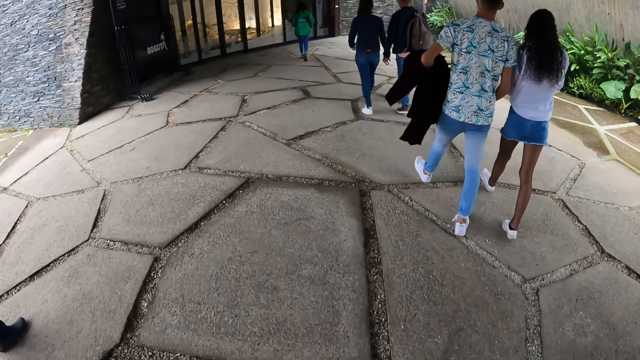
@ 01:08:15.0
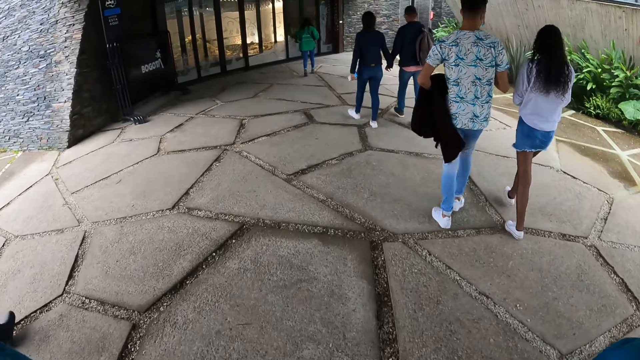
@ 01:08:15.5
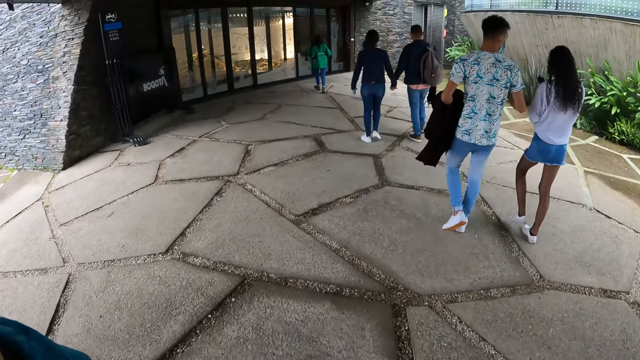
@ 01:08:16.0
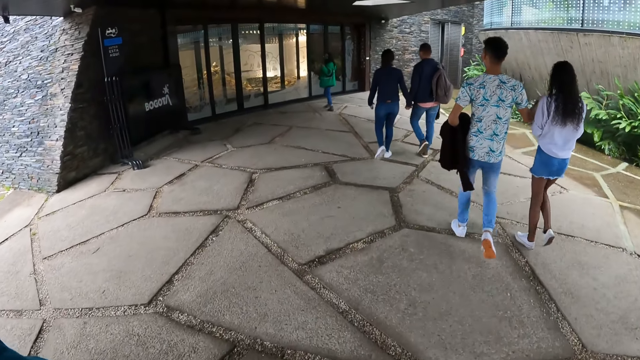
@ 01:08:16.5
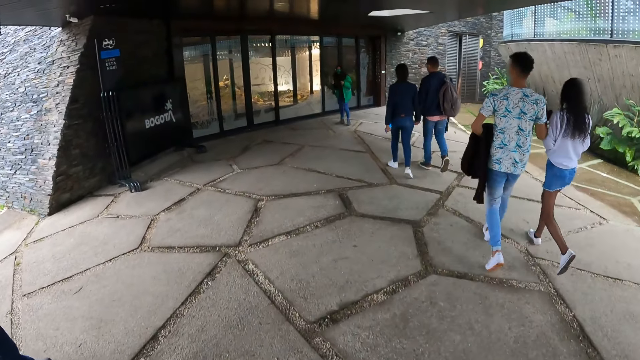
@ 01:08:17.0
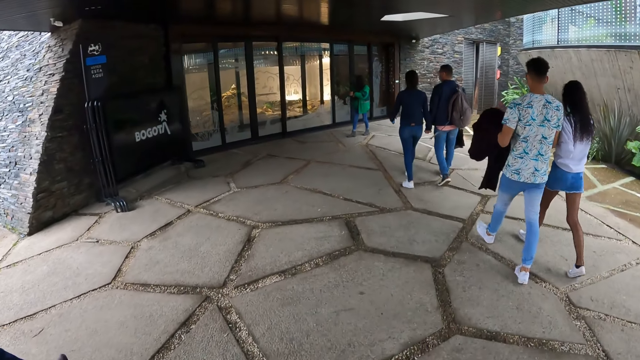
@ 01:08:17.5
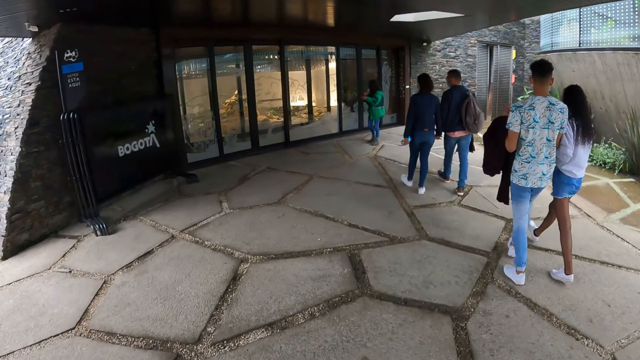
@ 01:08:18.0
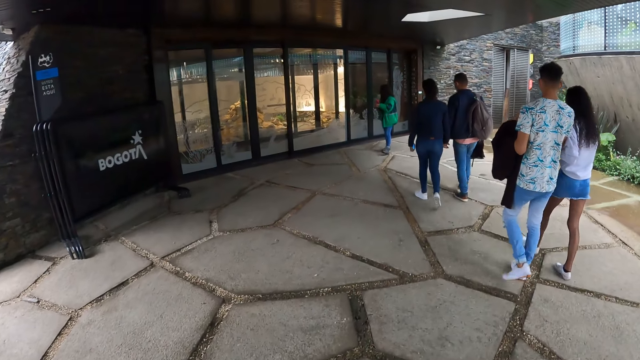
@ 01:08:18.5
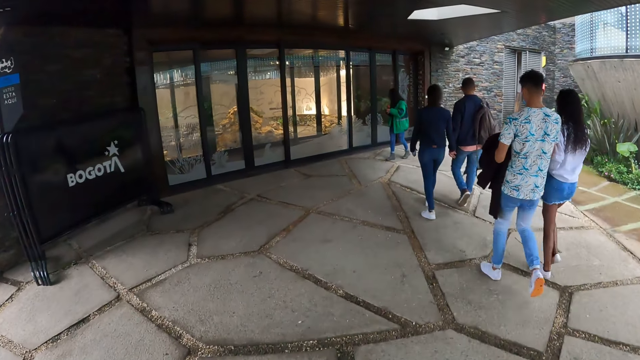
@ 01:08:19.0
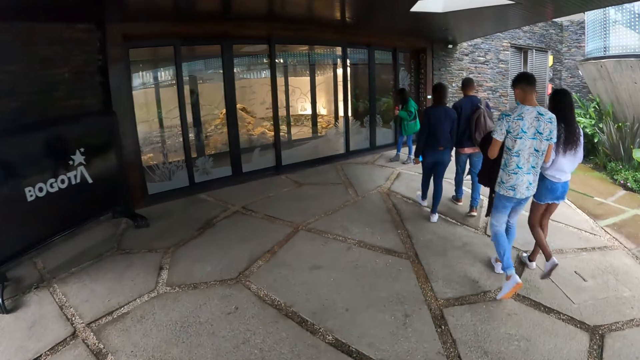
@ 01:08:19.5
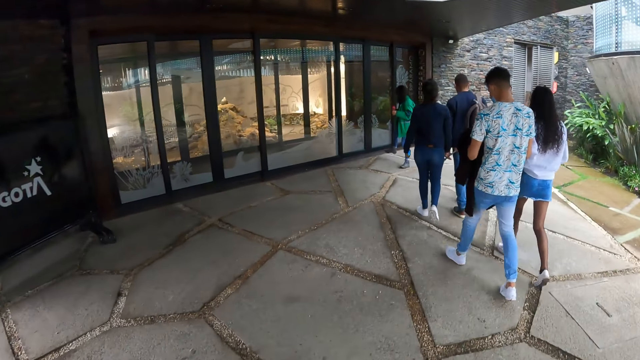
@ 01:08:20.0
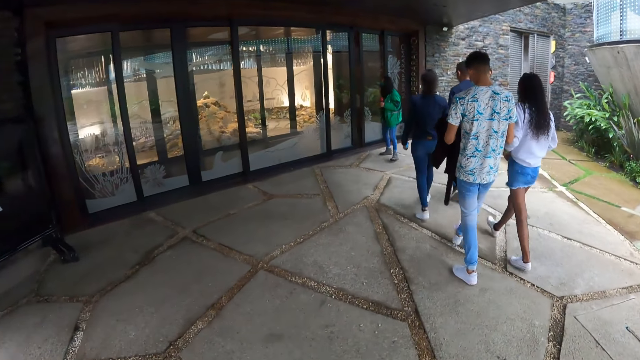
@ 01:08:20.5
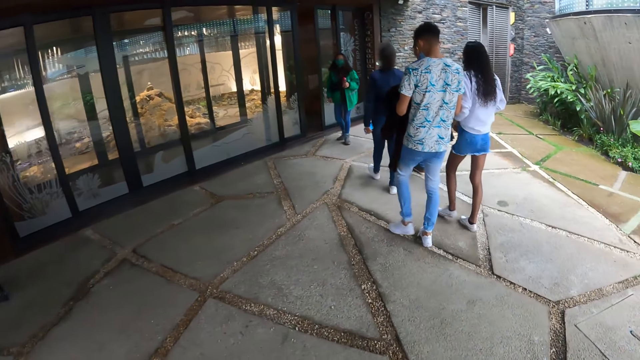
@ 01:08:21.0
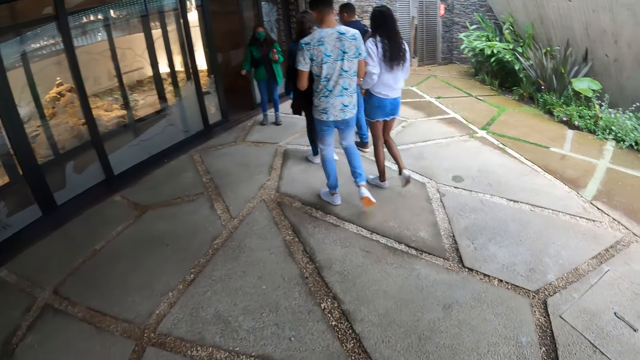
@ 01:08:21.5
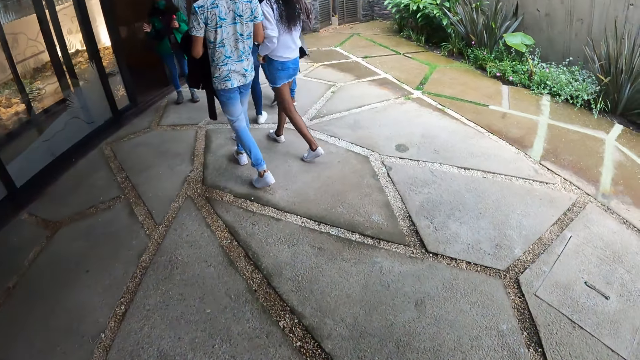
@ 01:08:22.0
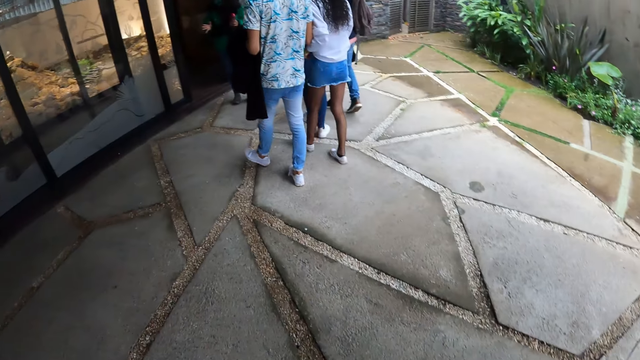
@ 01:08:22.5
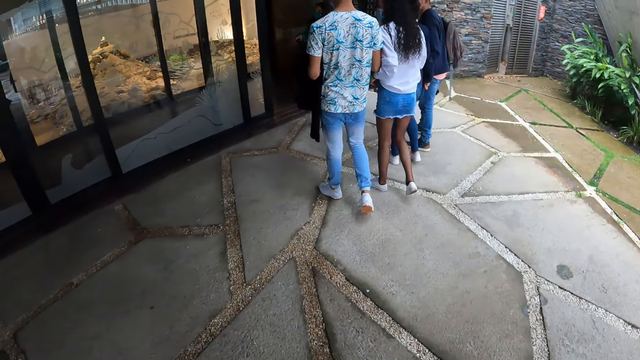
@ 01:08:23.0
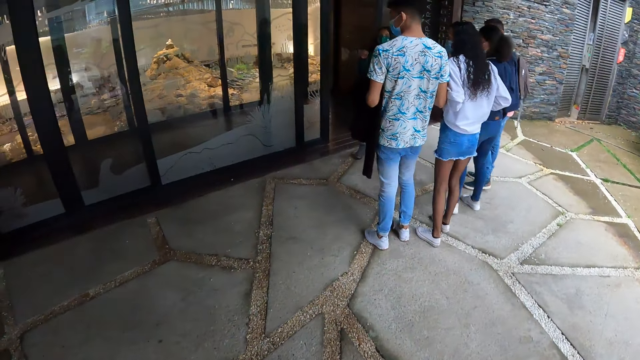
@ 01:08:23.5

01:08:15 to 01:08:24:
A woman interacts with the group of people.

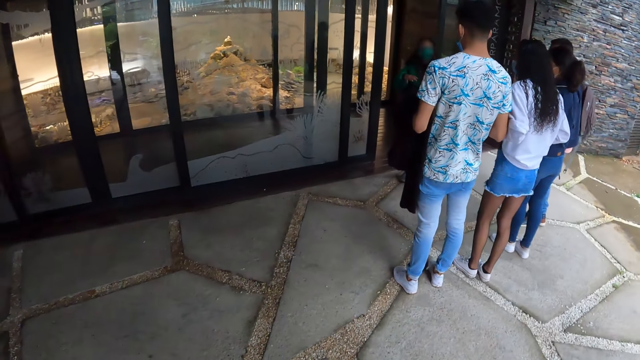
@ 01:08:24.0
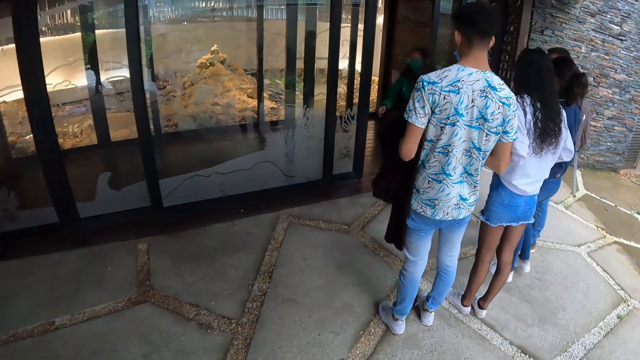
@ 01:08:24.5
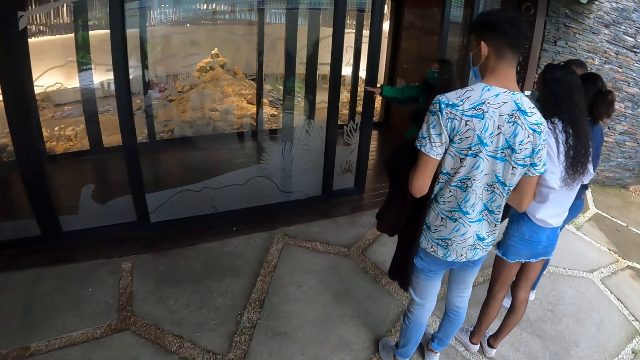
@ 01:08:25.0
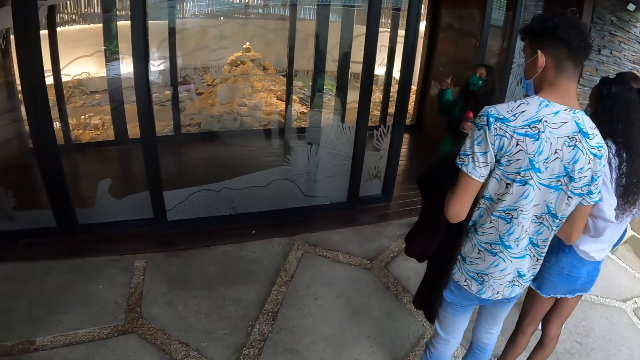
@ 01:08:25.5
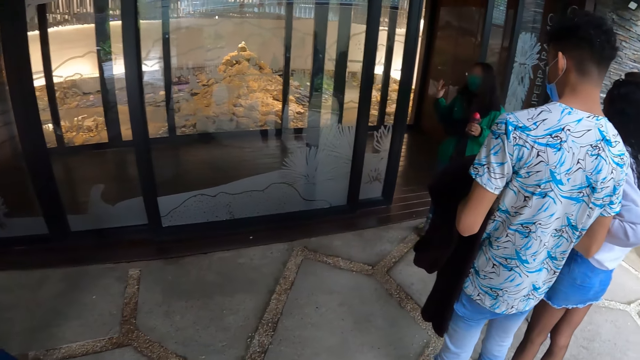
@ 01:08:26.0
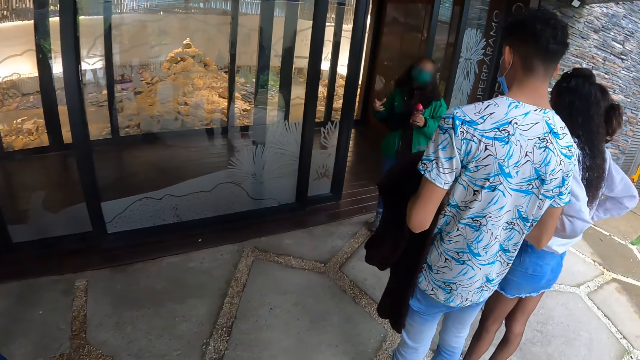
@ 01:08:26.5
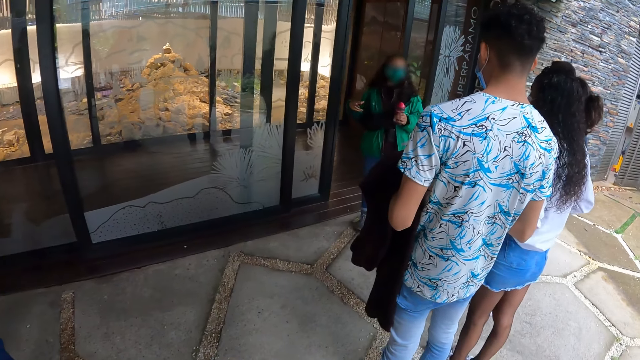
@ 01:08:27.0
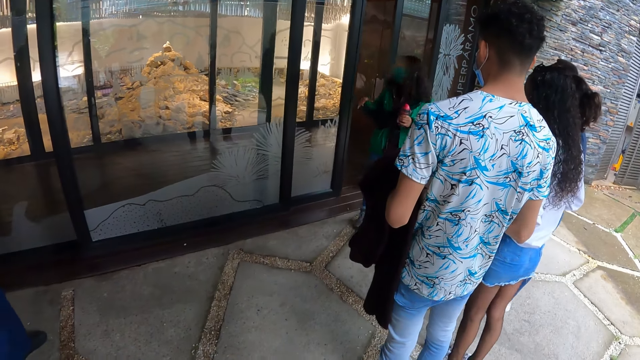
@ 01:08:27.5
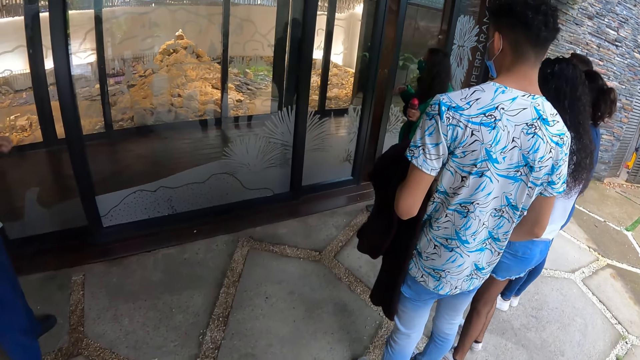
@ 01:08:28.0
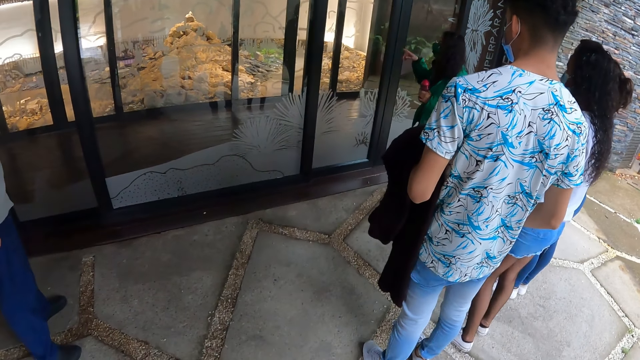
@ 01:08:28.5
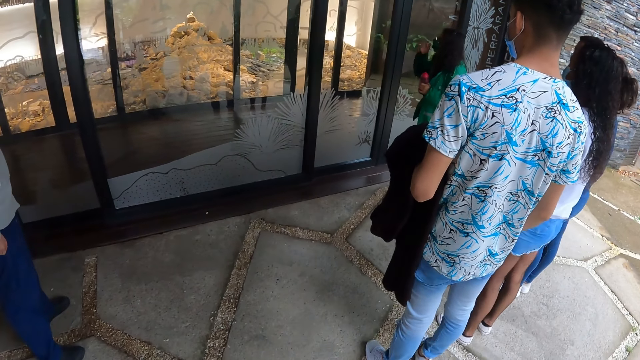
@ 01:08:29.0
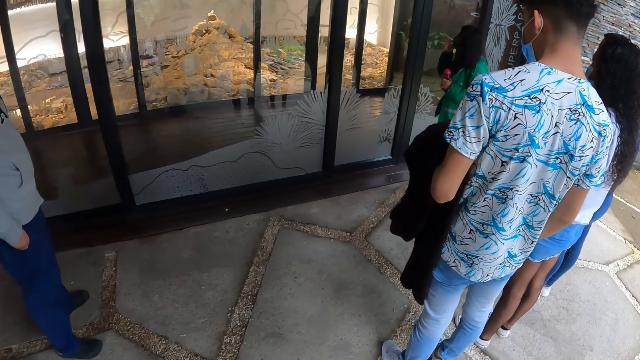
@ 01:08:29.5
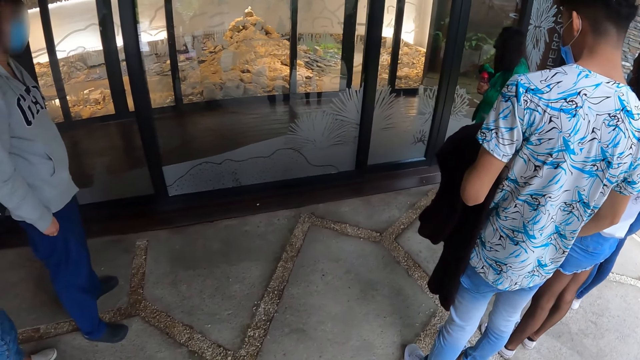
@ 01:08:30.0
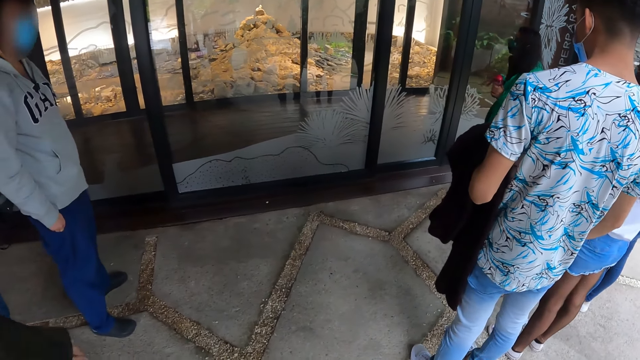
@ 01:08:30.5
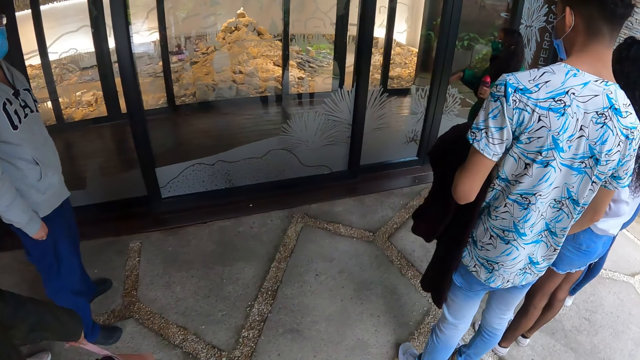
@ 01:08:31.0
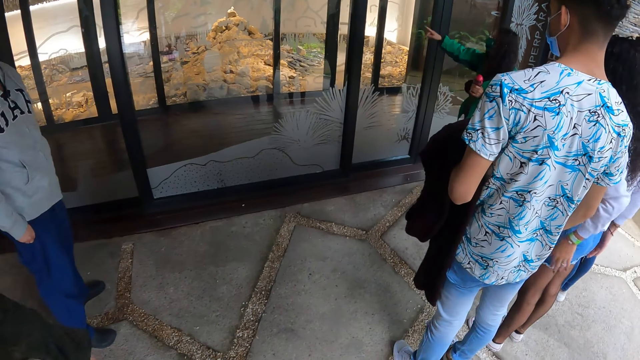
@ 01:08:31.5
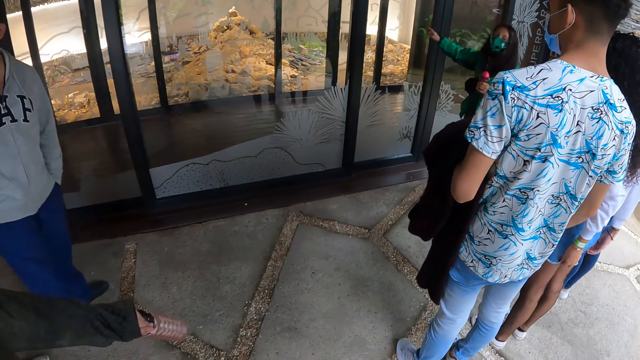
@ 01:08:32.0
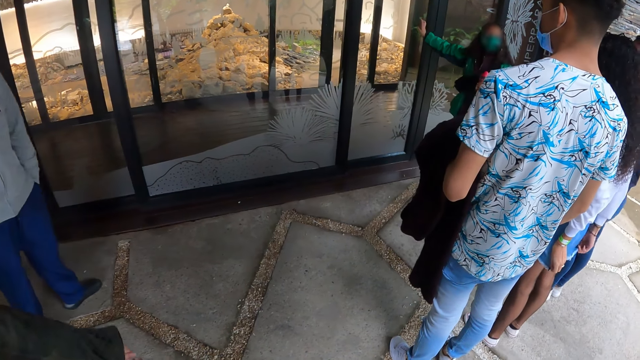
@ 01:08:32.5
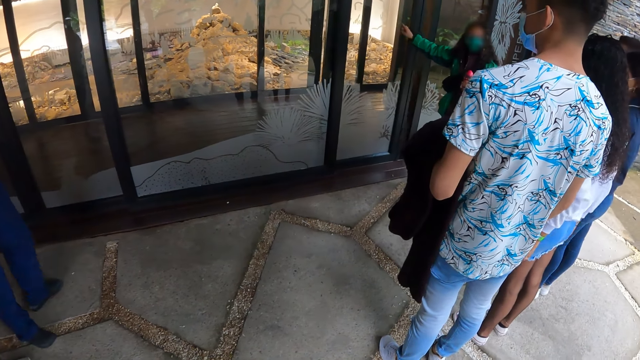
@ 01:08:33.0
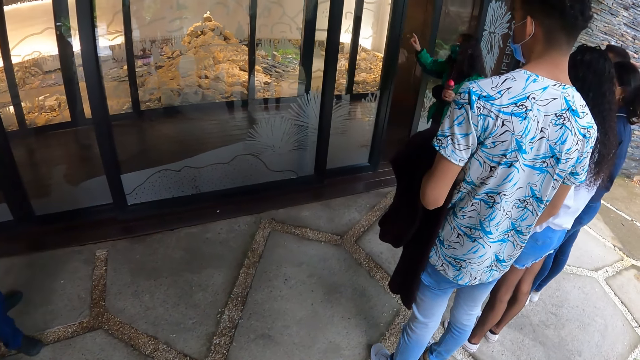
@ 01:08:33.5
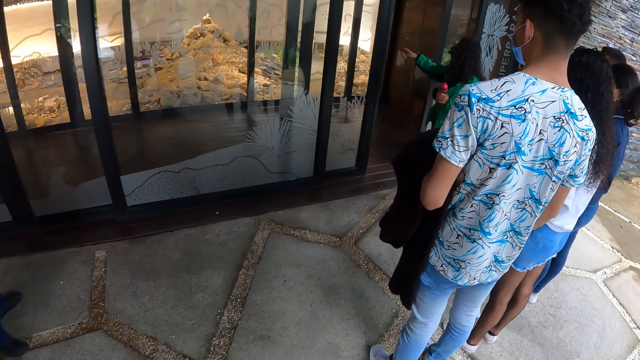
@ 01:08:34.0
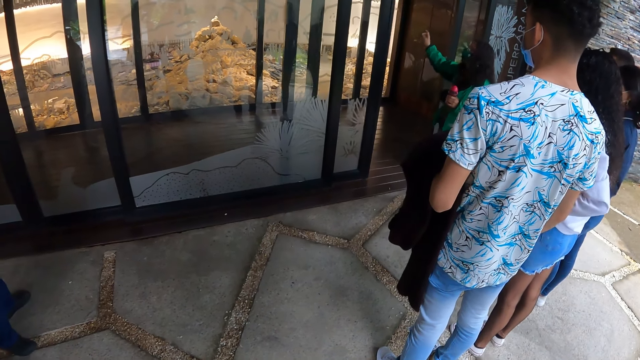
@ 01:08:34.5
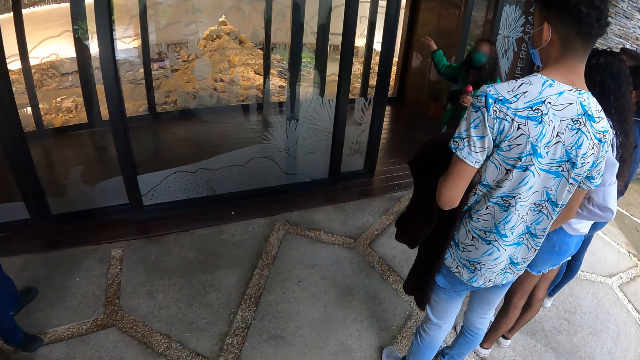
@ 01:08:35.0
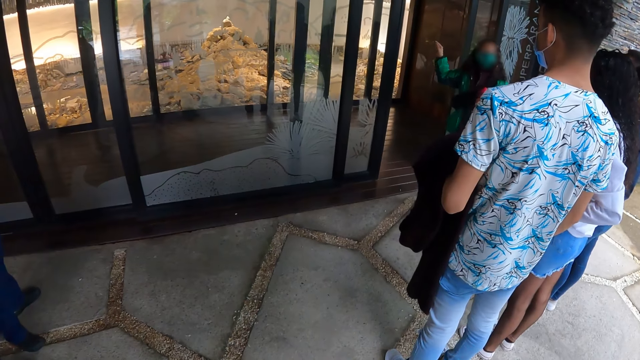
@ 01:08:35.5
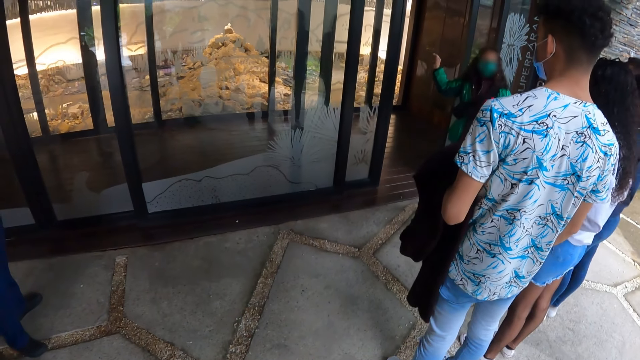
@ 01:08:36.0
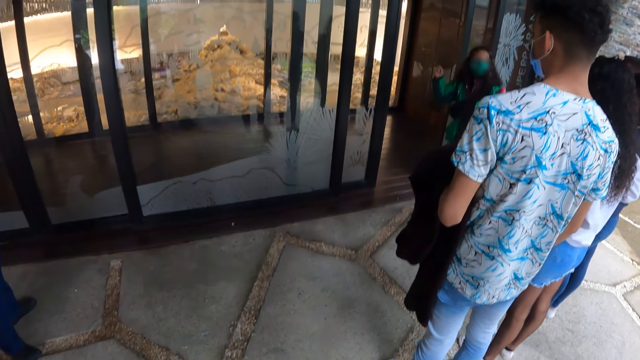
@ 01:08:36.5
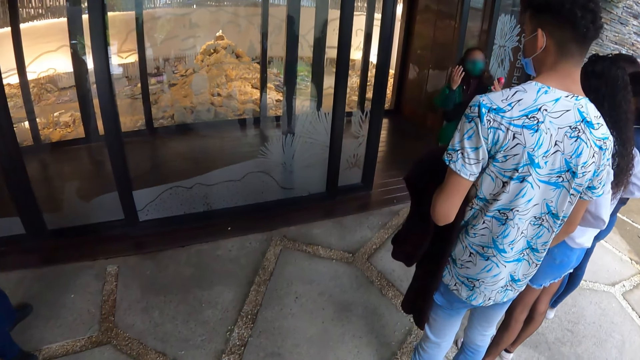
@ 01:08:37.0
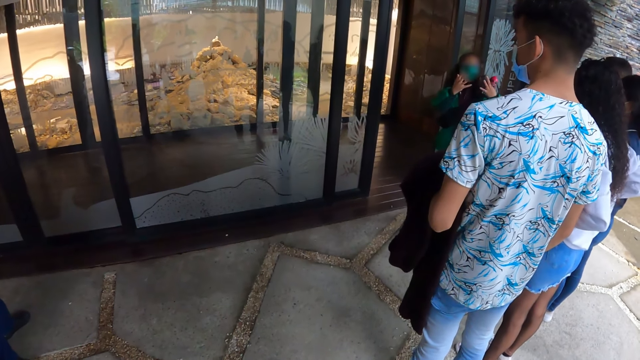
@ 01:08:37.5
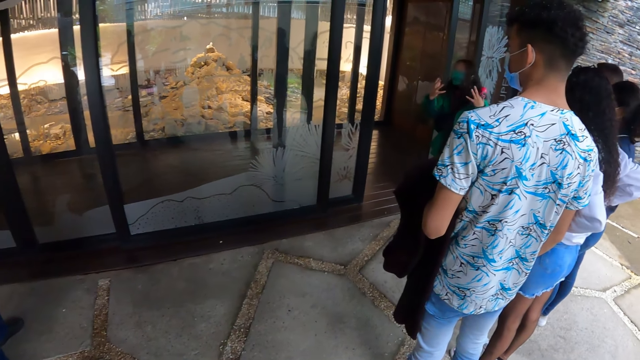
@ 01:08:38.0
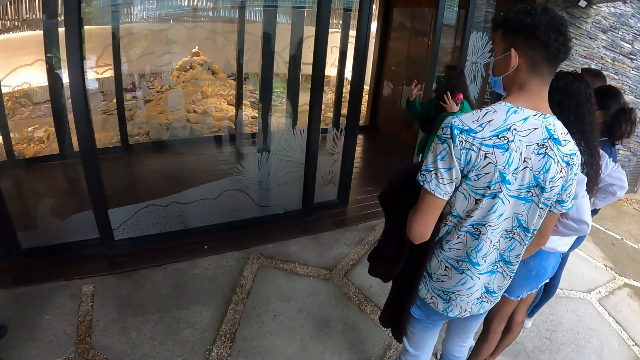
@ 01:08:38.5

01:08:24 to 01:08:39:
The camera wearer stands. The woman adjusts the face mask with her right hand. The camera wearer looks at the woman.
